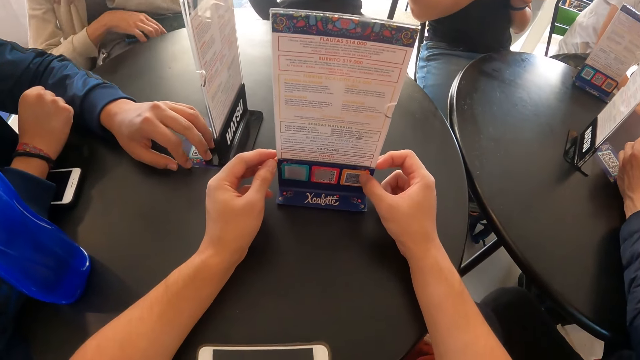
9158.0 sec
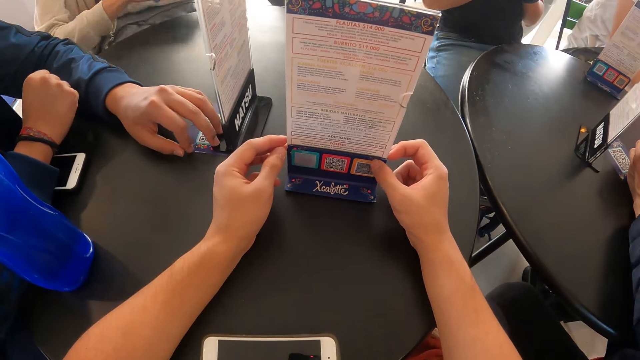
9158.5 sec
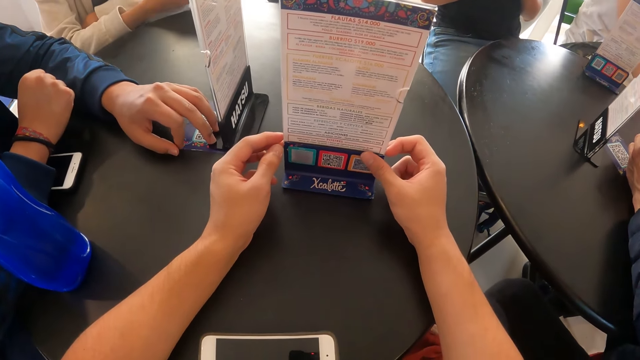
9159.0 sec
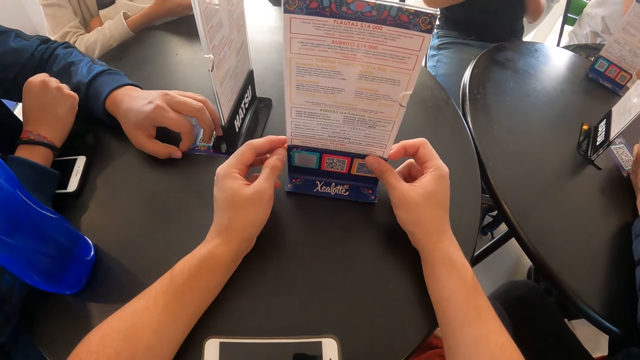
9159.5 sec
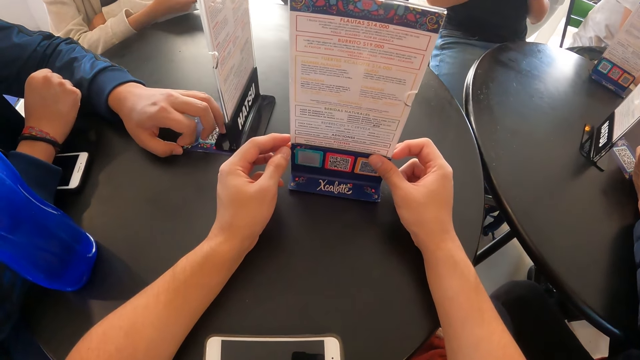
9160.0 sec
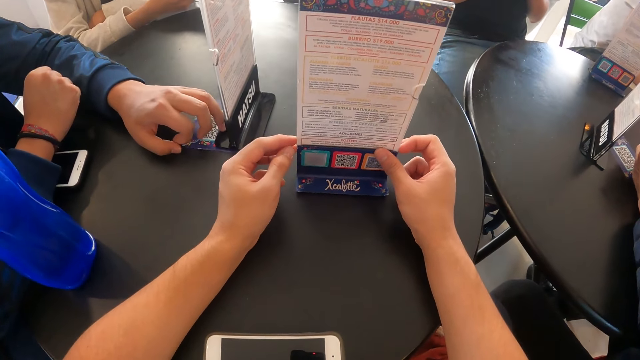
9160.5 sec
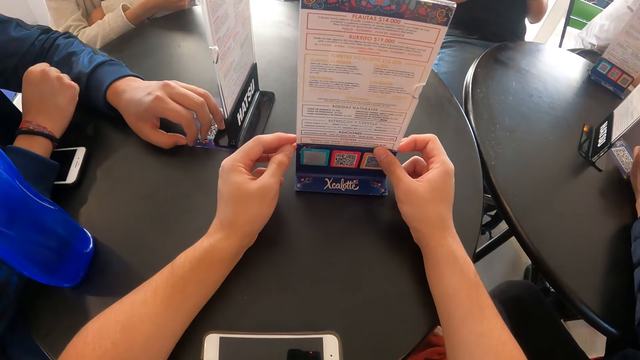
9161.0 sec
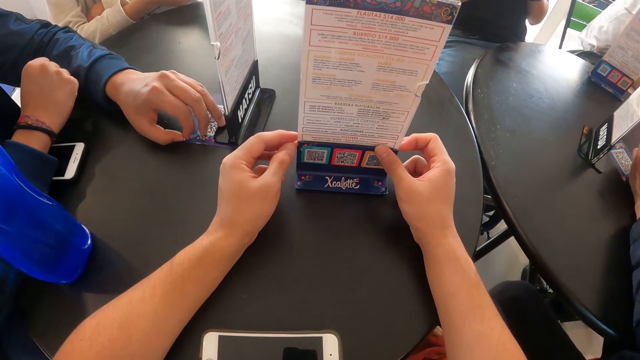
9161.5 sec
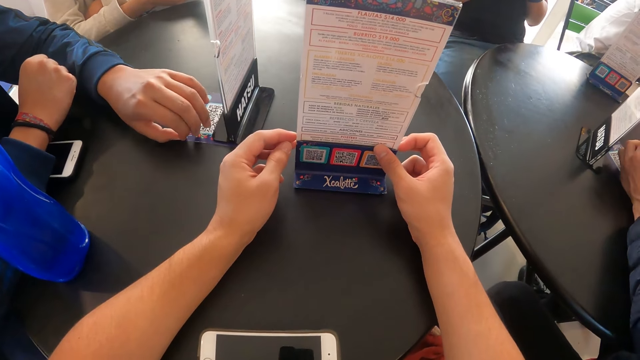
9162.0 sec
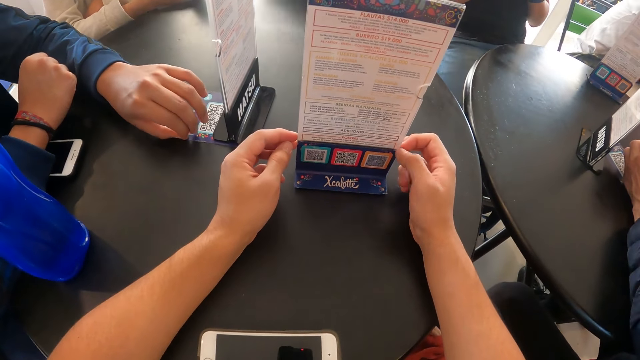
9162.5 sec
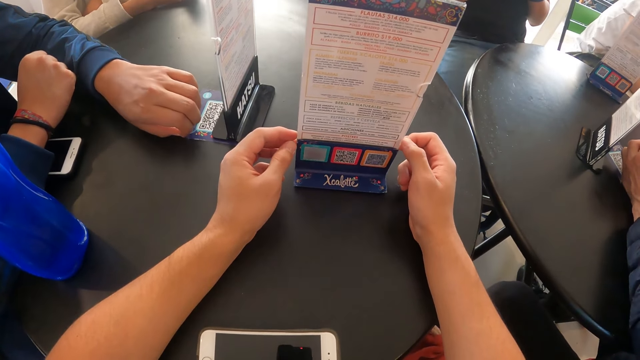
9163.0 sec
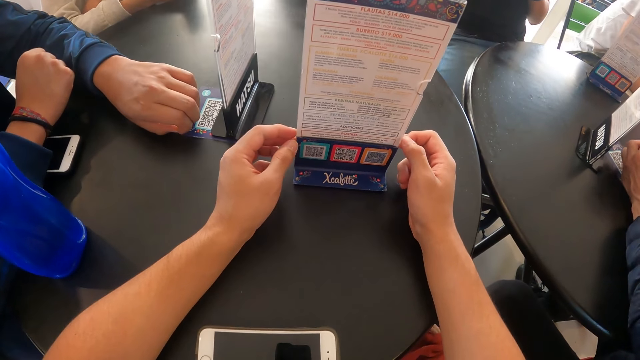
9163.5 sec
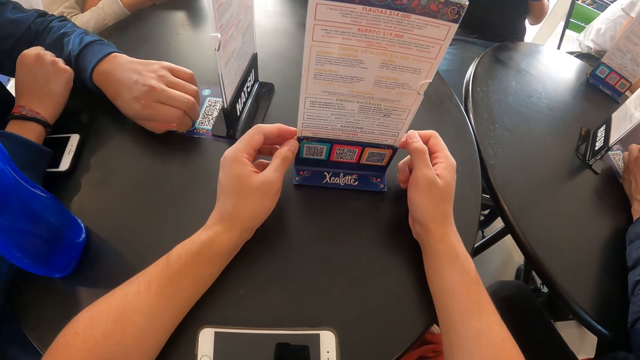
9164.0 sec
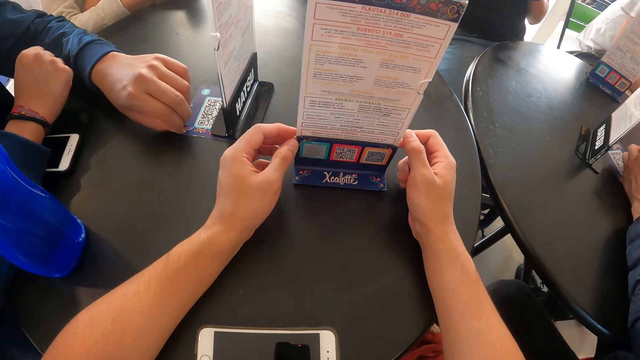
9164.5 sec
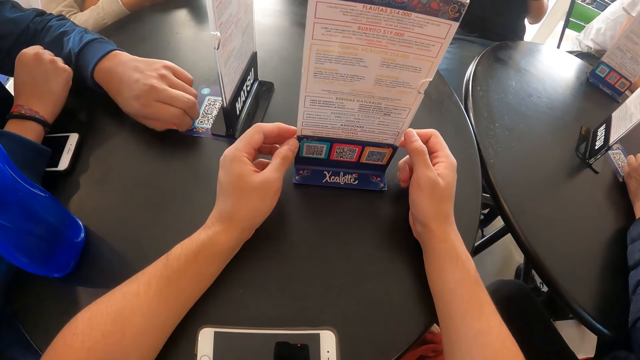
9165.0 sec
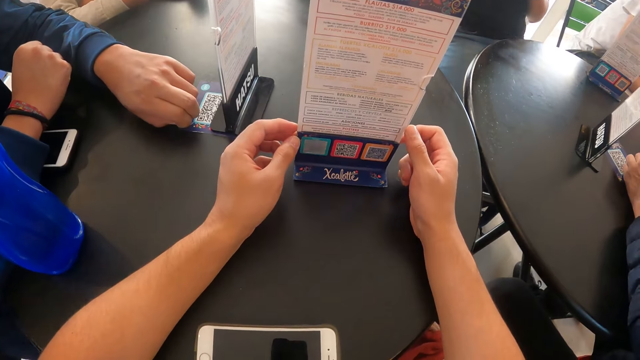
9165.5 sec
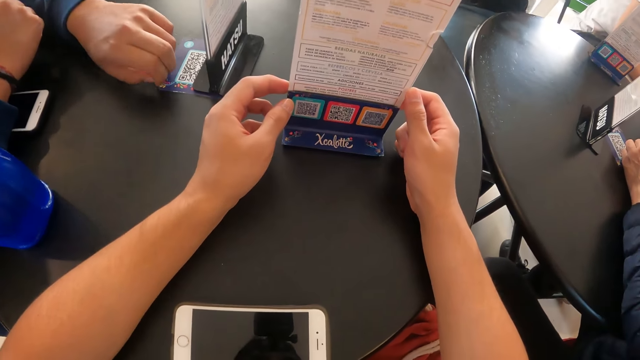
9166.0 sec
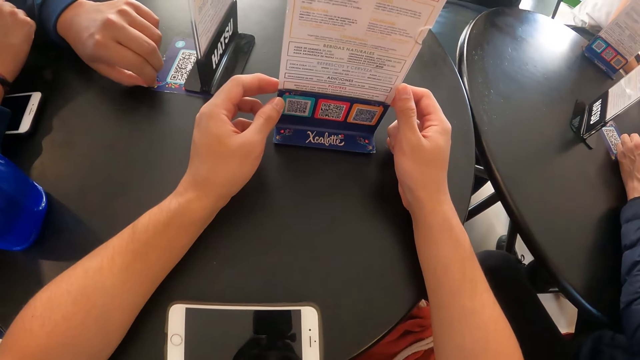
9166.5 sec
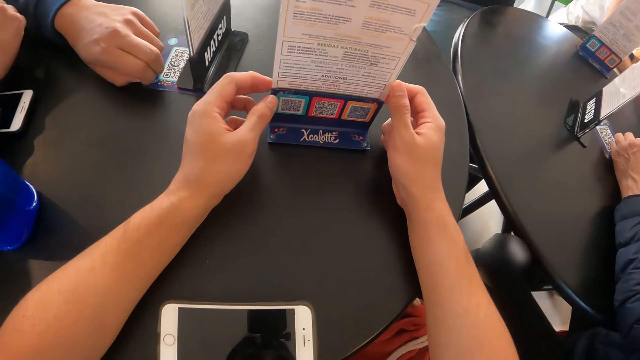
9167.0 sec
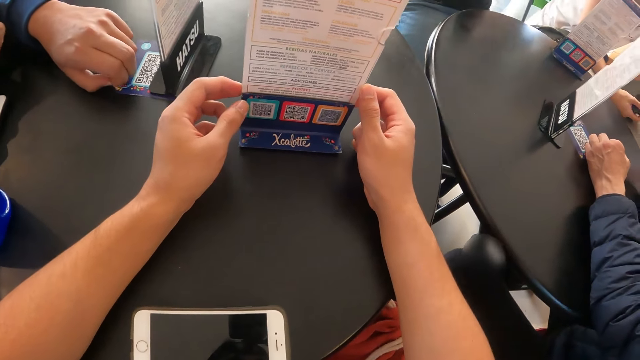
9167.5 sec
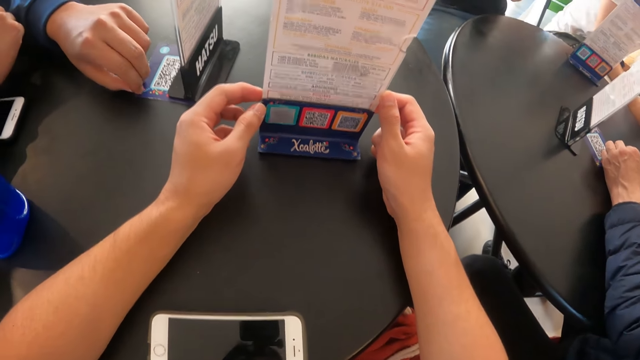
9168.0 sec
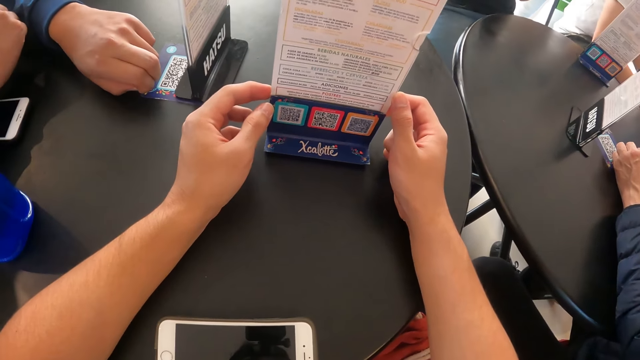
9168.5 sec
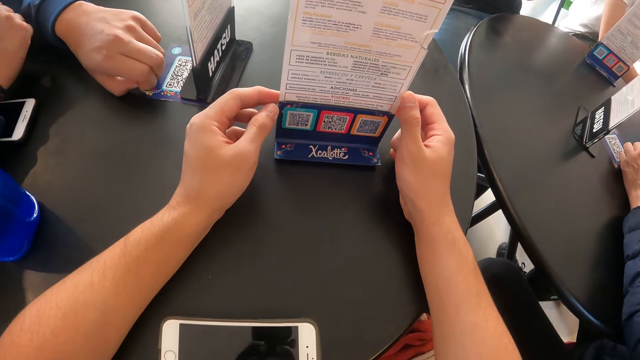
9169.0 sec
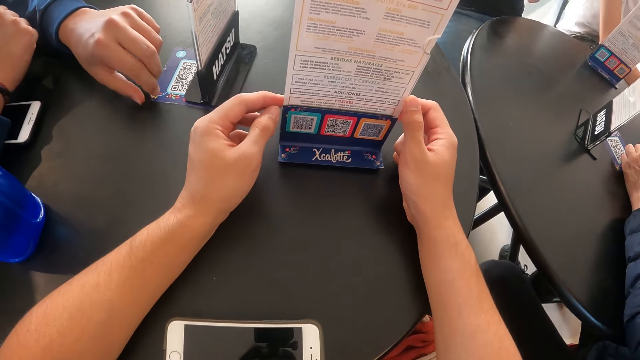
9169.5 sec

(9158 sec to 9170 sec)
A woman picks up a phone from her lap with her right hand.

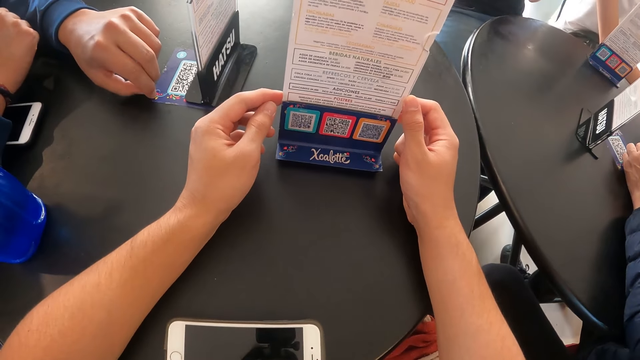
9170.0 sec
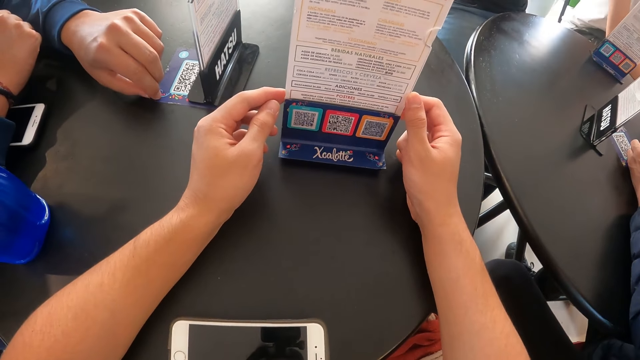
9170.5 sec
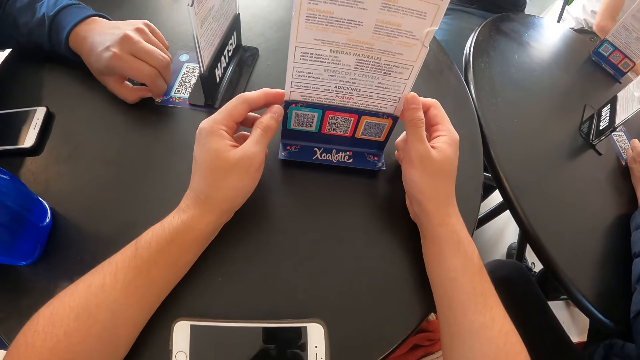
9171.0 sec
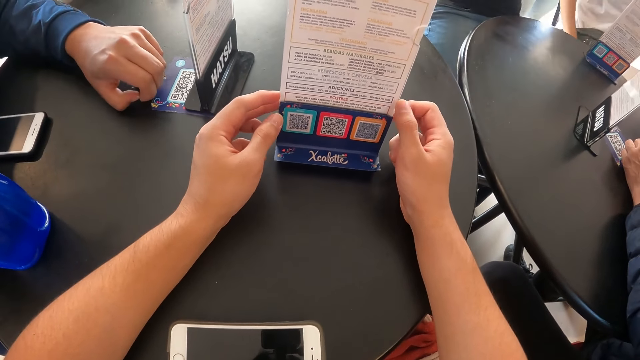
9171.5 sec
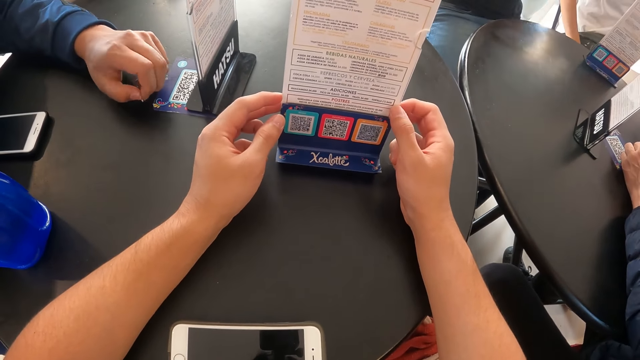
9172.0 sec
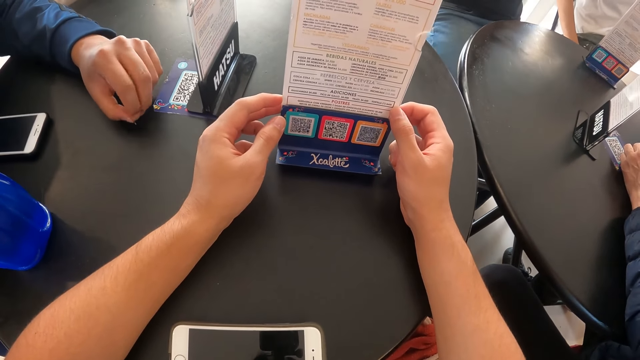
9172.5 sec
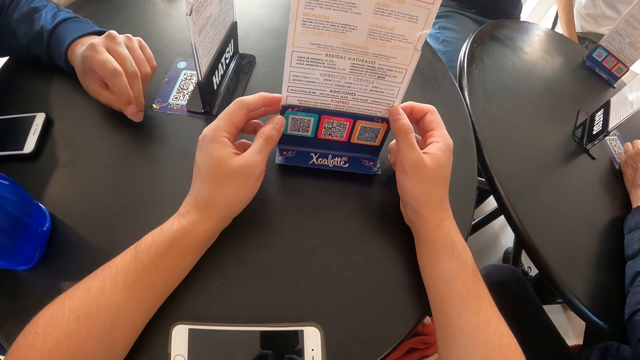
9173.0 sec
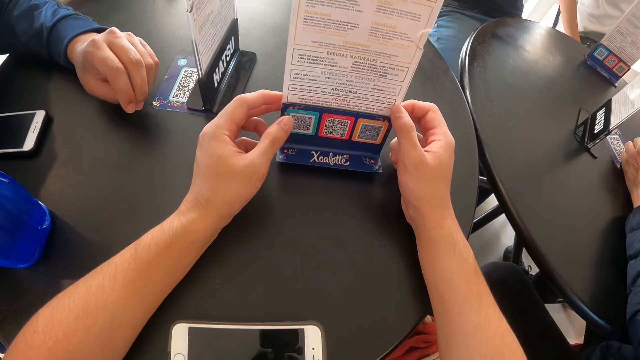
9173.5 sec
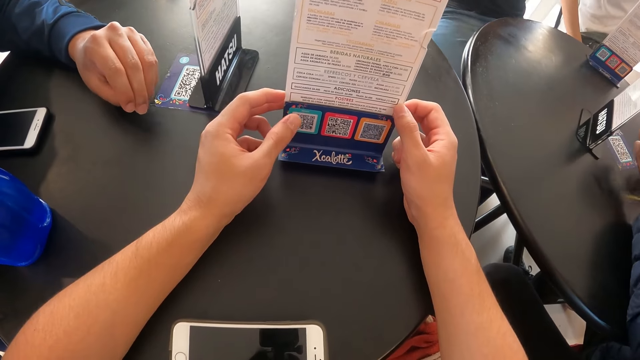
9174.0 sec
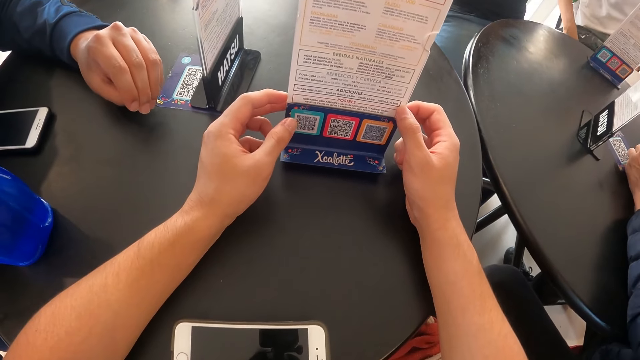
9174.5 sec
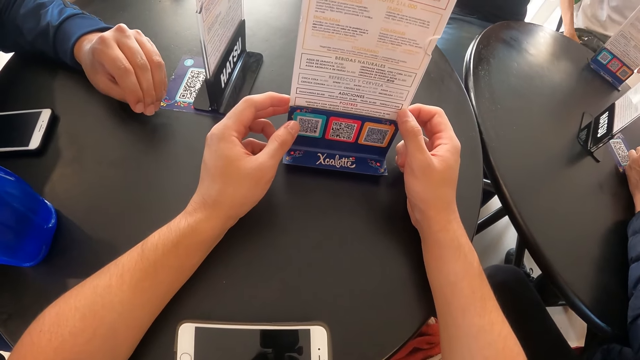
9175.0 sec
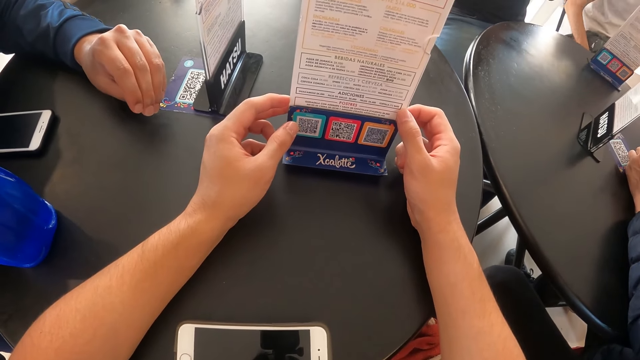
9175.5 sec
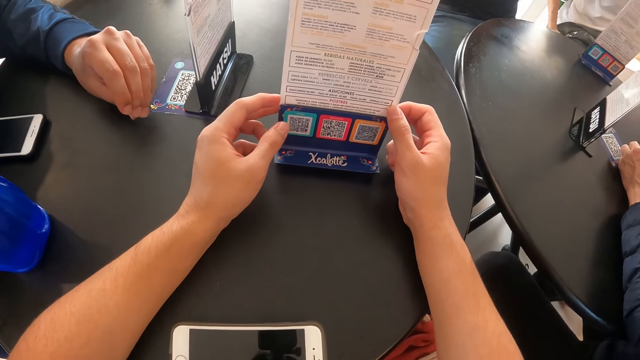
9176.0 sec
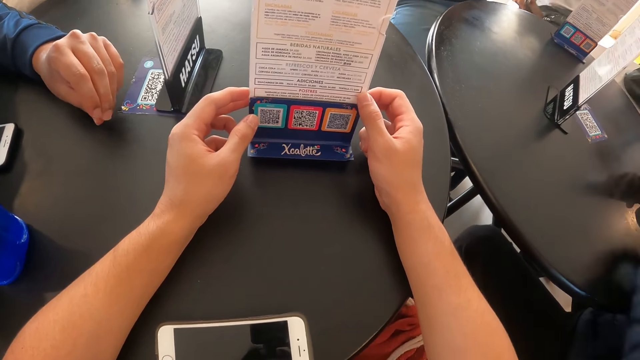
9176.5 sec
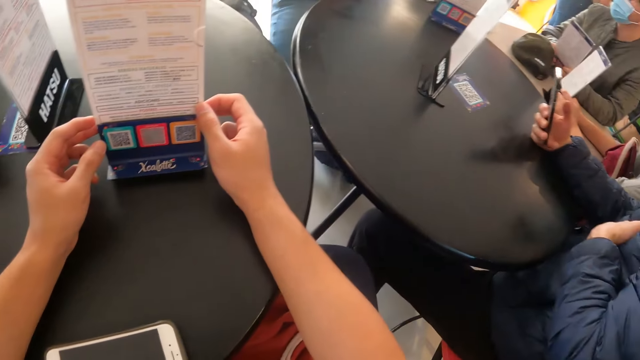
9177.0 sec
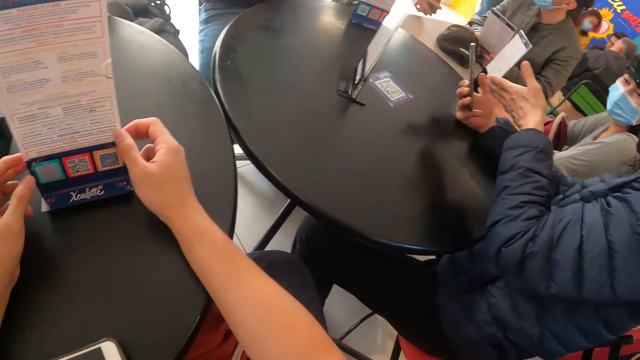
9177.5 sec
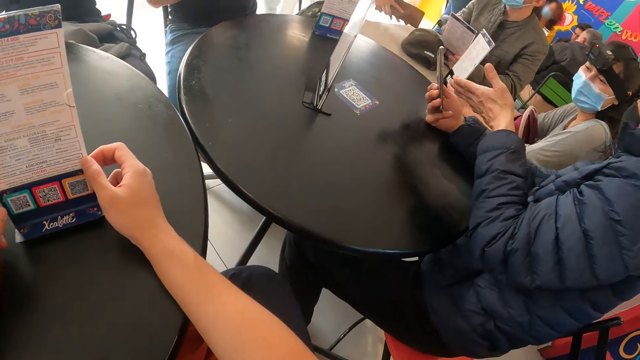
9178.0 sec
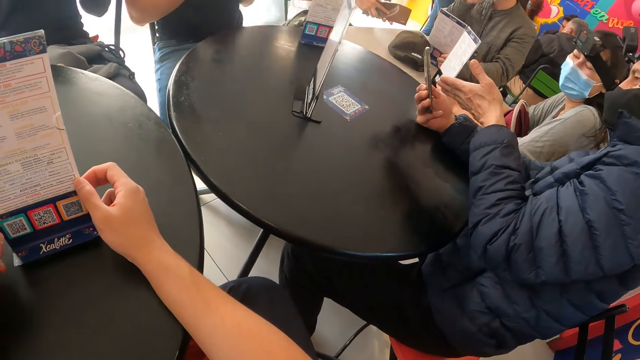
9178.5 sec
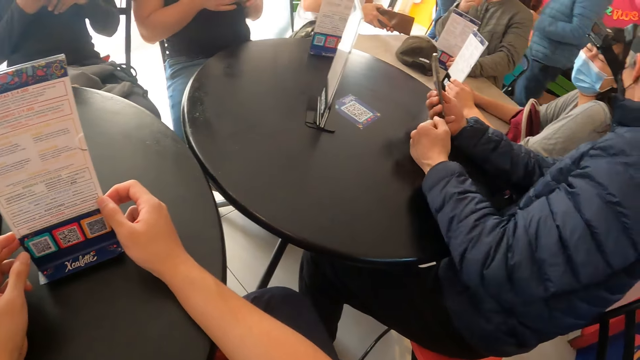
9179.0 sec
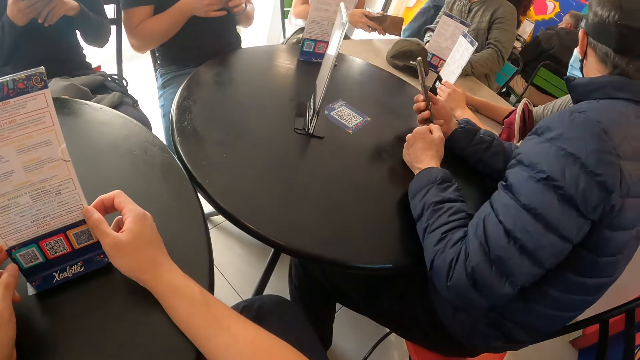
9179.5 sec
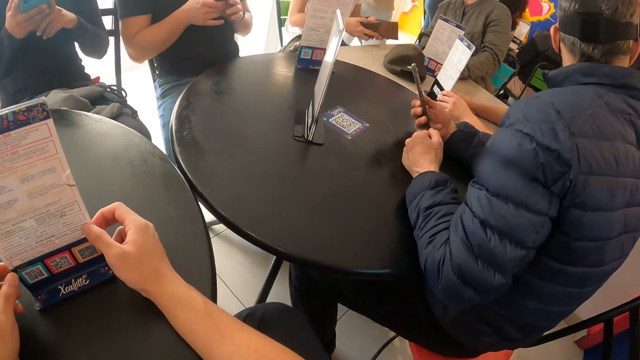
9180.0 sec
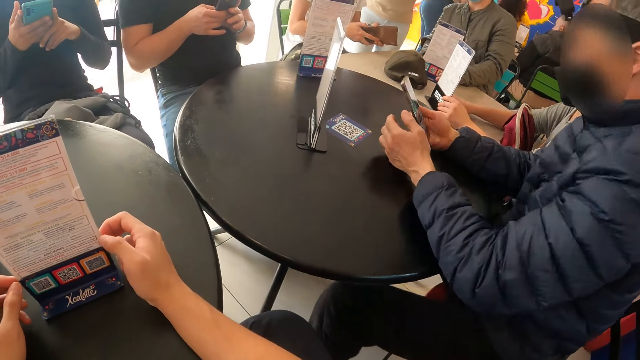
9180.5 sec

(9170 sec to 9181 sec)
The camera wearer touches the menu. A man holds the phone with his right hand. The man interacts with a woman. Another man opens the wallet in both hands. A person talks to another person.
